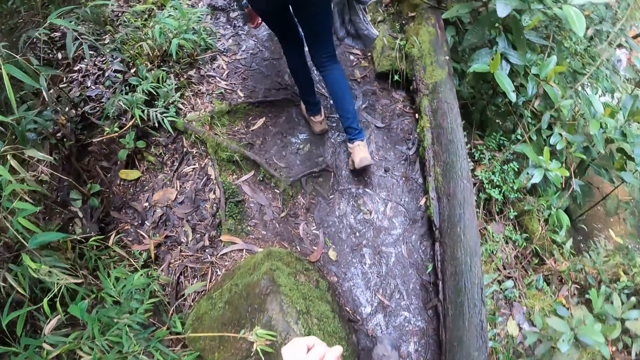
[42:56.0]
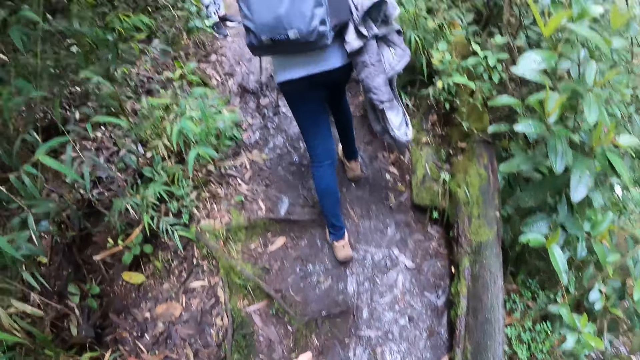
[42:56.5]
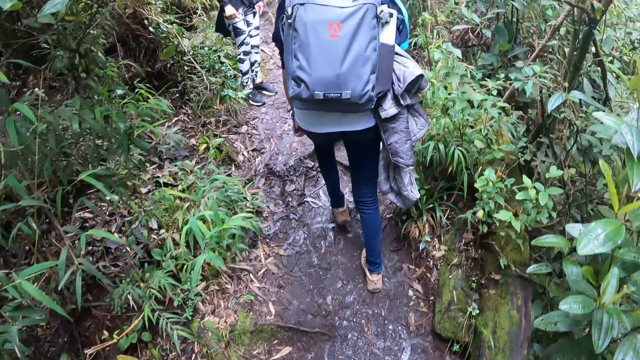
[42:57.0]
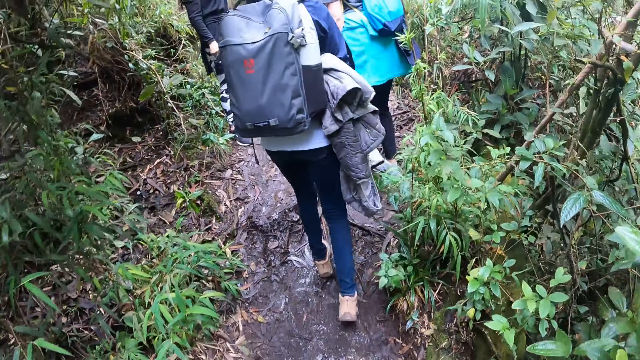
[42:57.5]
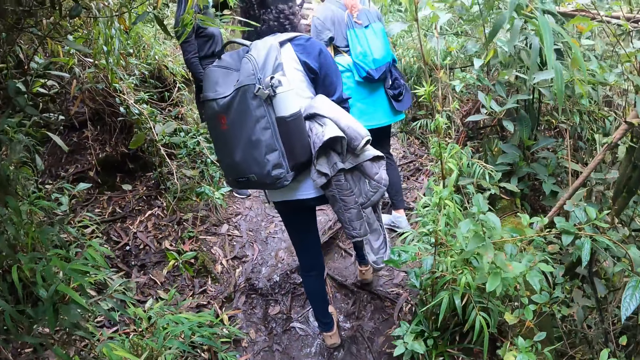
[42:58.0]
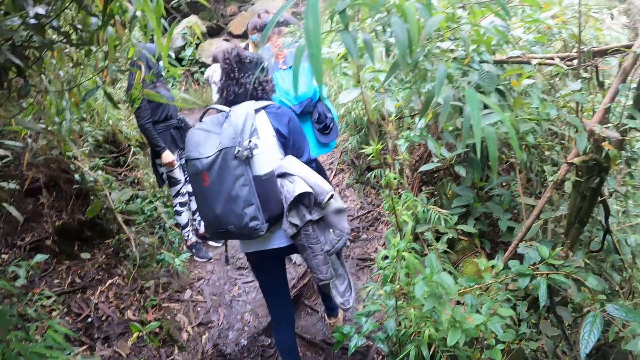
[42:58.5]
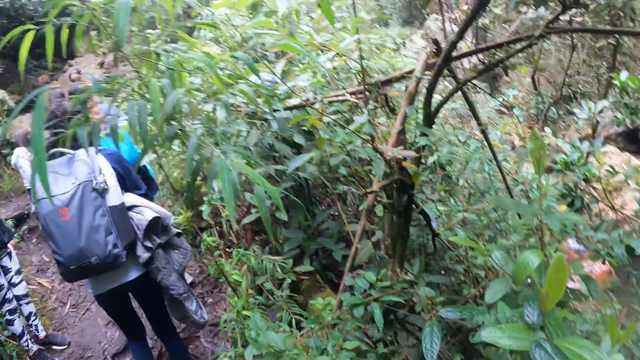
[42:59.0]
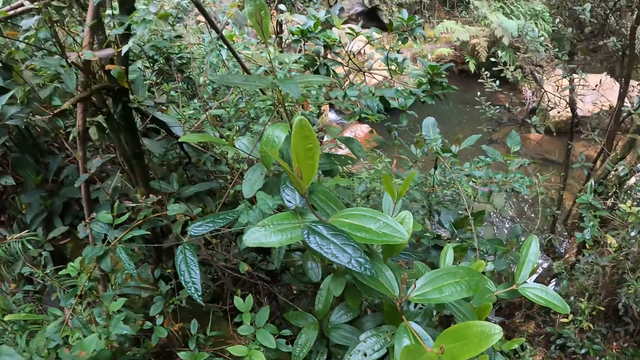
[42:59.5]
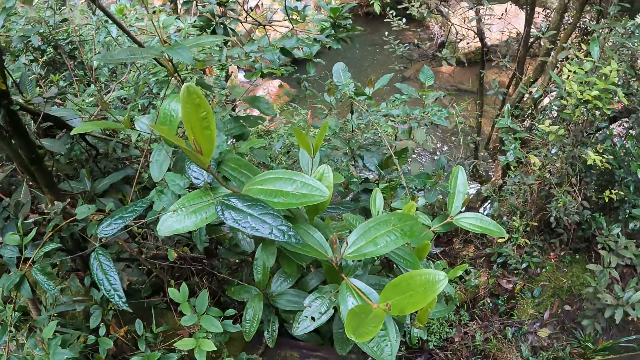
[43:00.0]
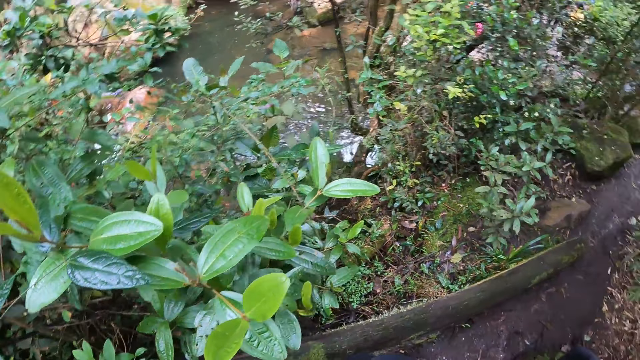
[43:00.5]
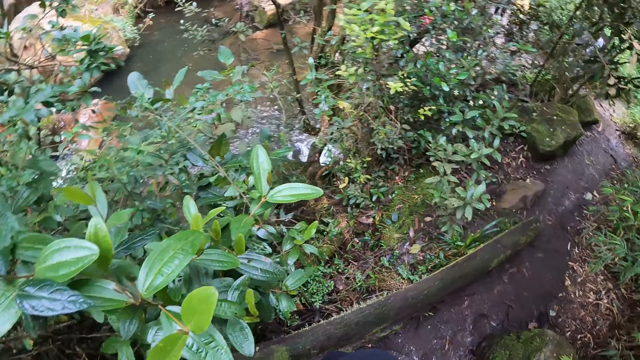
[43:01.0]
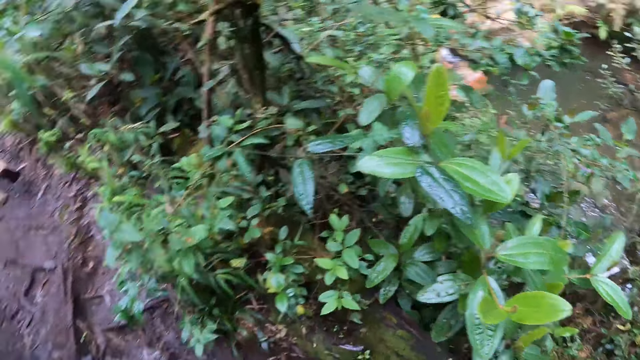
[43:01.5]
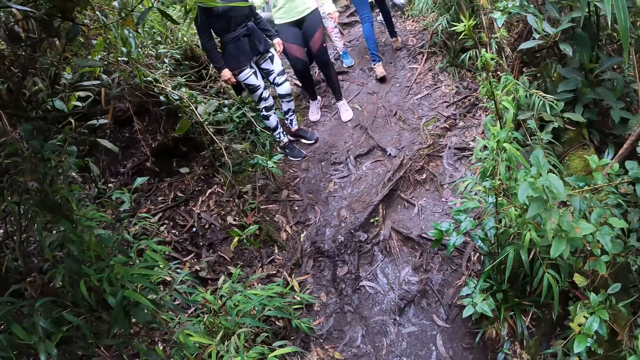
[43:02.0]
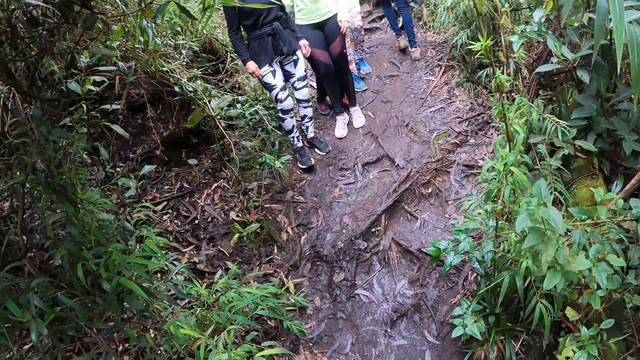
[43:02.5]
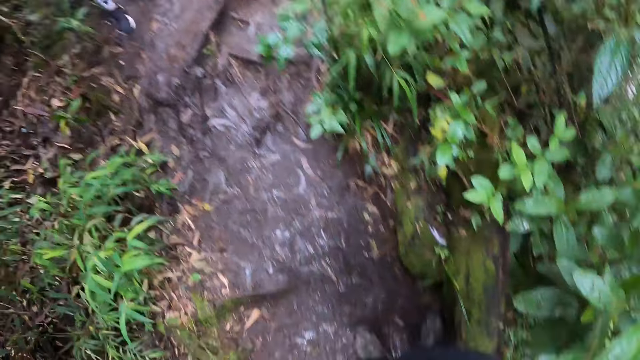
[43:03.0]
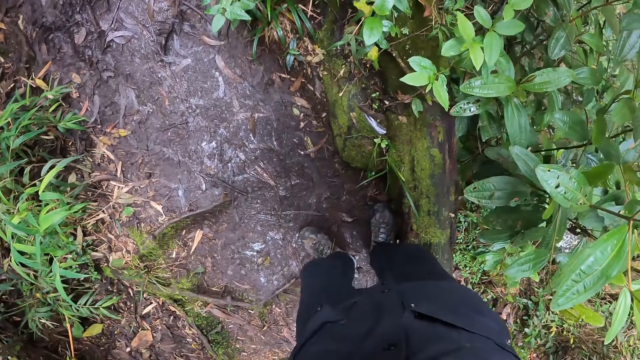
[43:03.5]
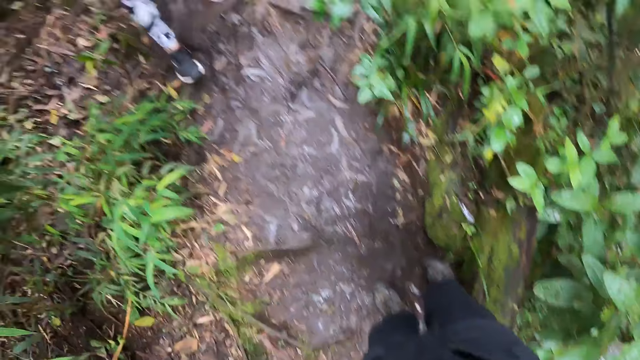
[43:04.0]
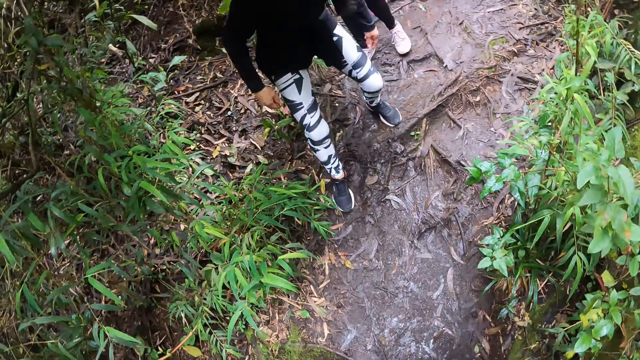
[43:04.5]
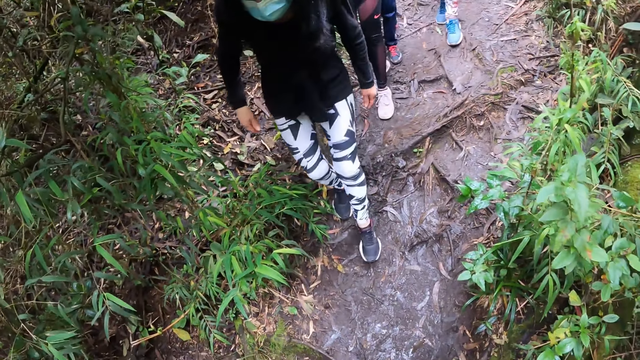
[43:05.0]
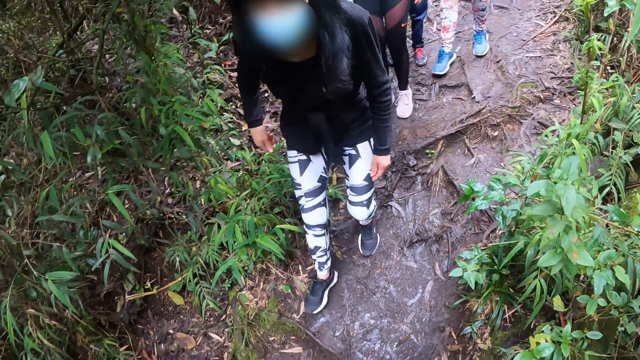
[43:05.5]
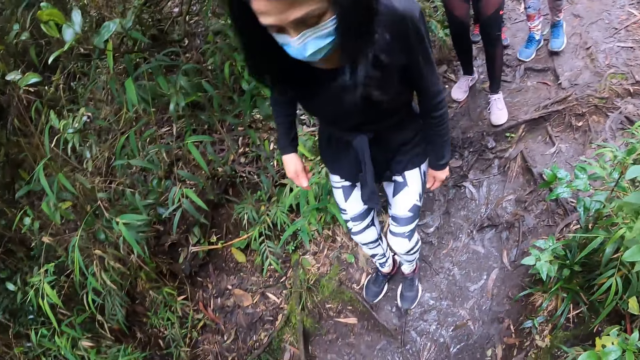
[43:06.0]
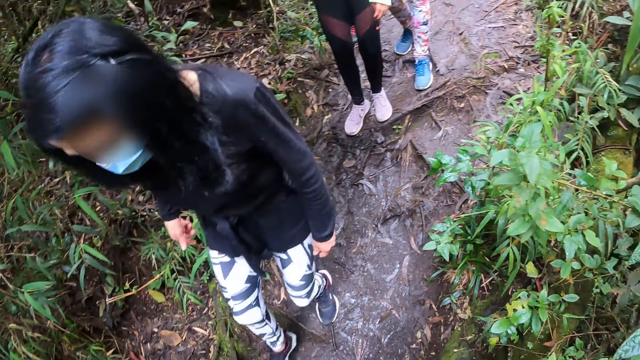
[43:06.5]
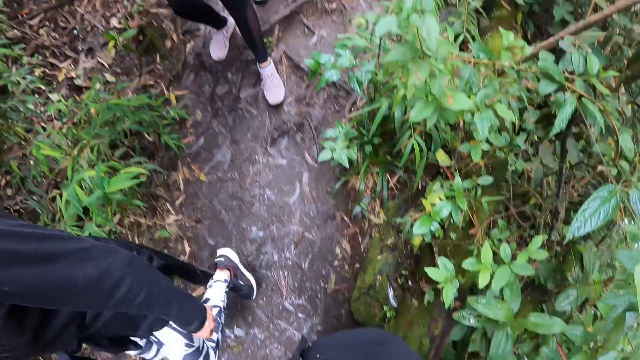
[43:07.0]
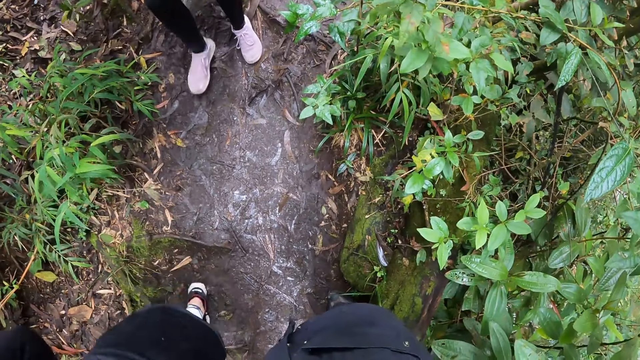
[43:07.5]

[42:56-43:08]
The camera wearer looks around.

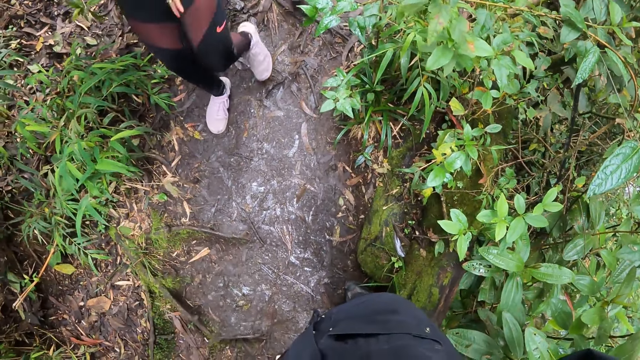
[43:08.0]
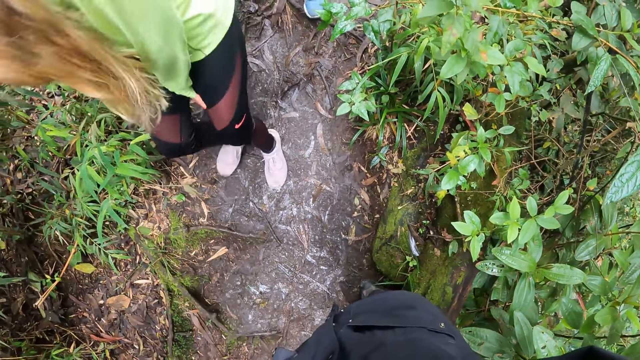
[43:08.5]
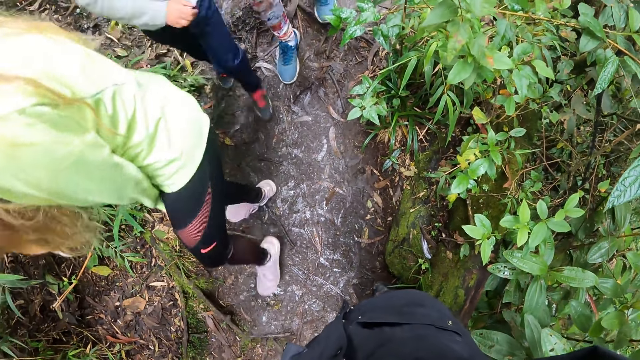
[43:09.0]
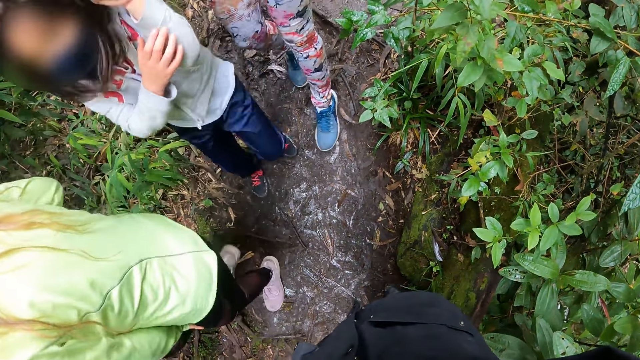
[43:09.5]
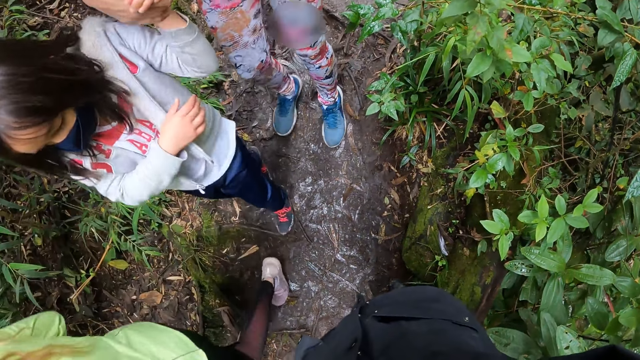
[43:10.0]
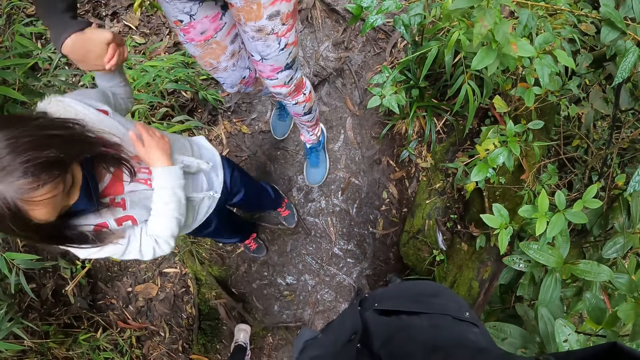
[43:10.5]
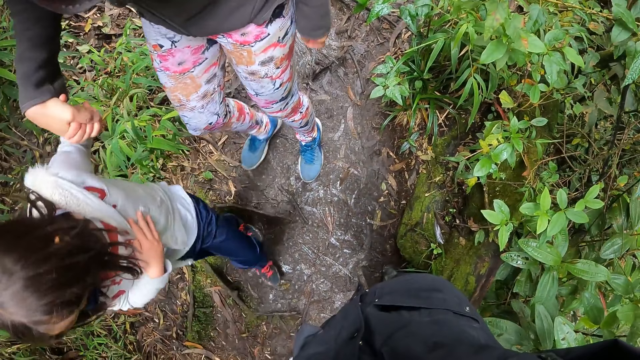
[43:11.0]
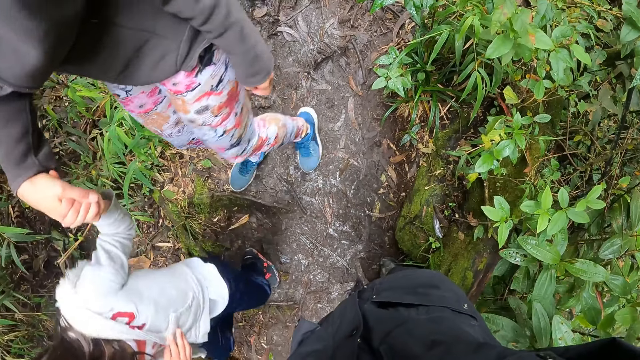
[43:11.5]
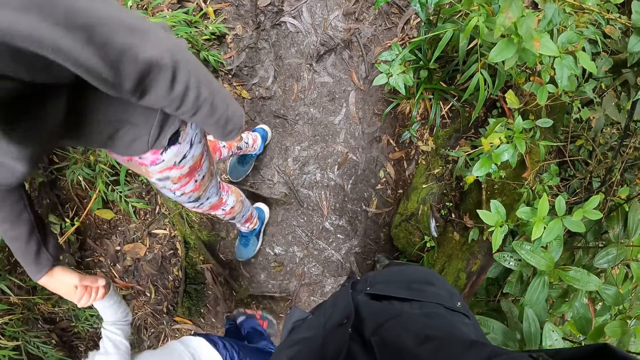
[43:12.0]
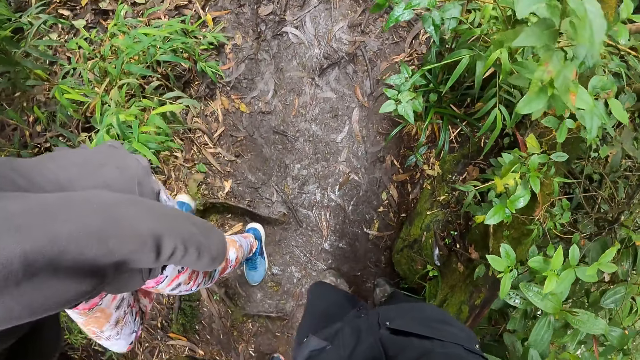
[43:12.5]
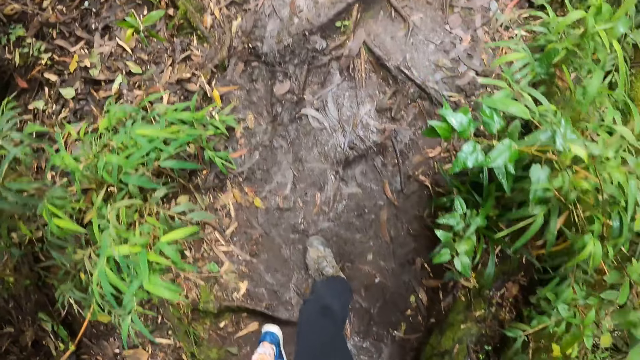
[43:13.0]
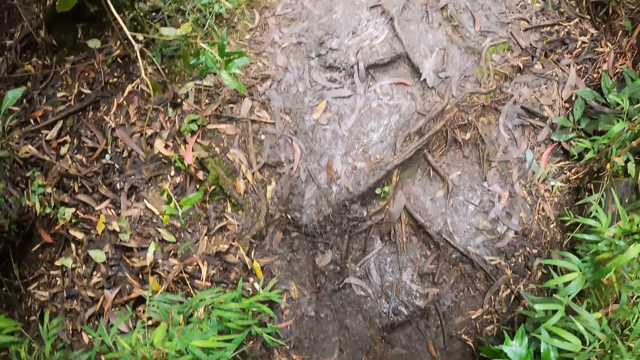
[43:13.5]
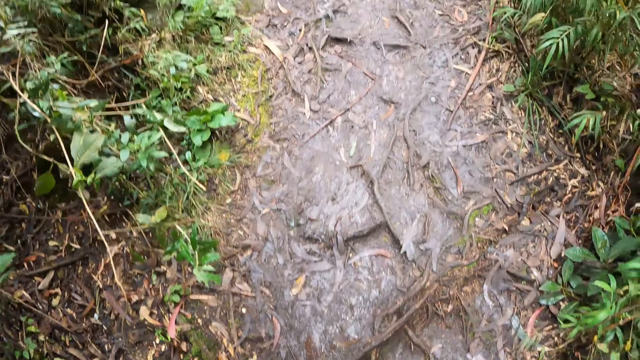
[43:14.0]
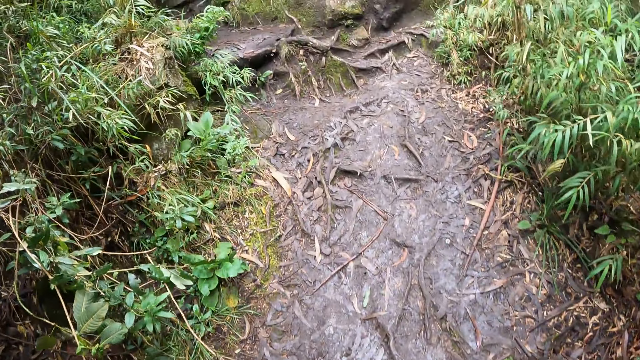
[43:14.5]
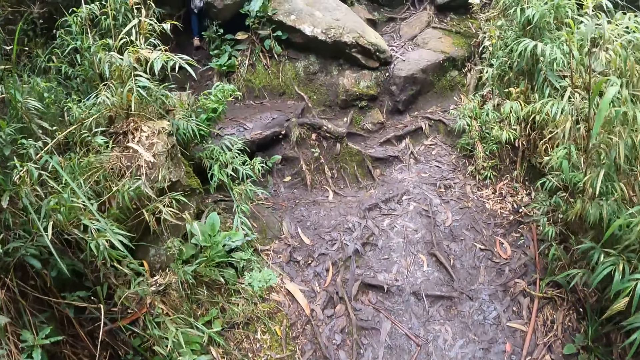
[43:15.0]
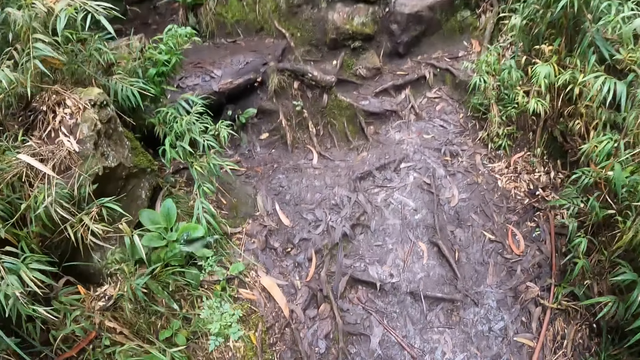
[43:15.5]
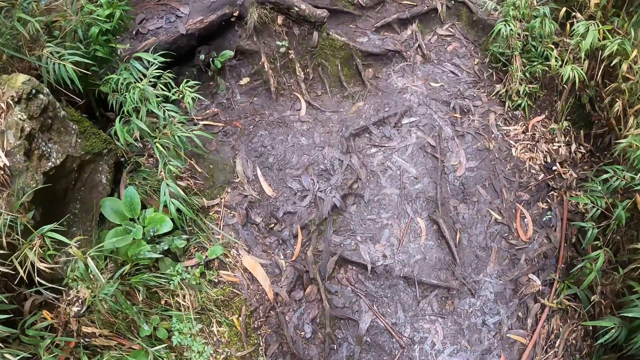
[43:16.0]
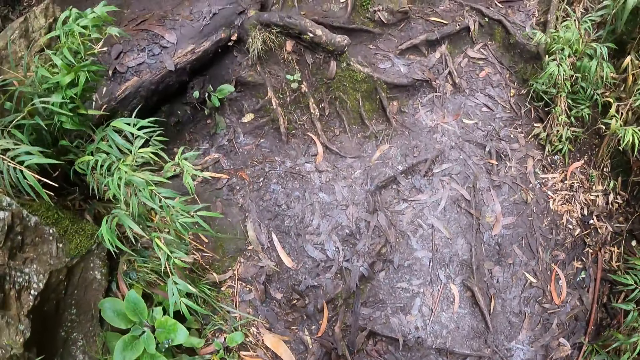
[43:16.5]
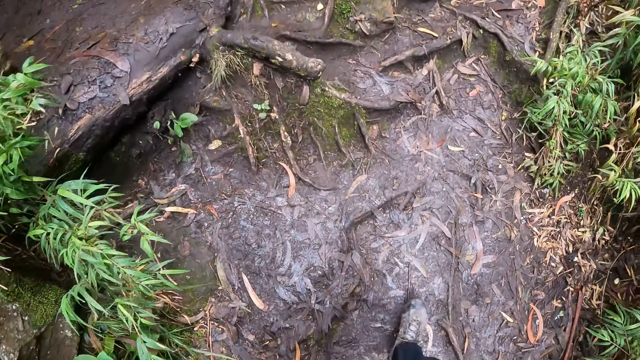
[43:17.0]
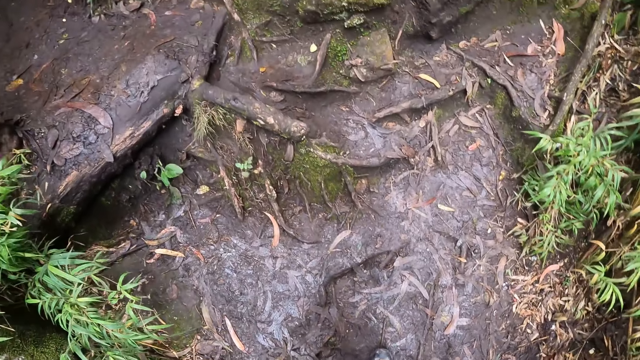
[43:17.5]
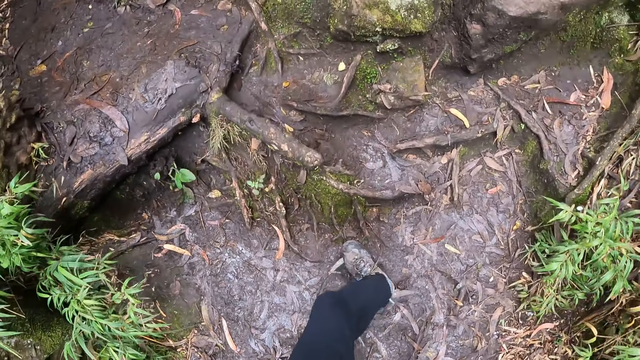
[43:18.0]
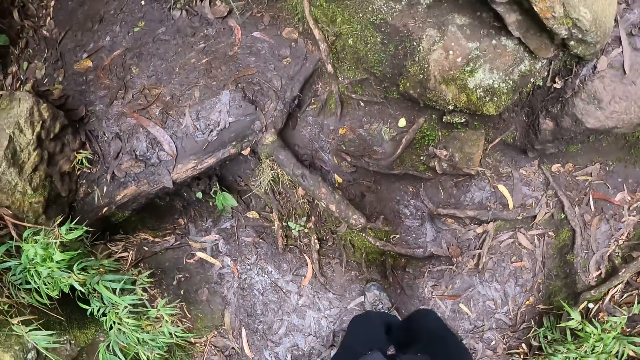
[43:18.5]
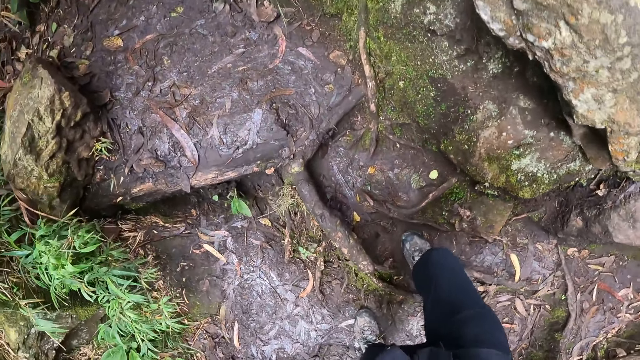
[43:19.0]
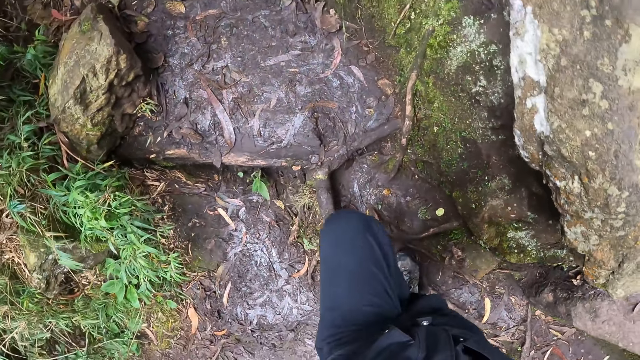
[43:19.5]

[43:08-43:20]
The camera wearer walks in the valley.
